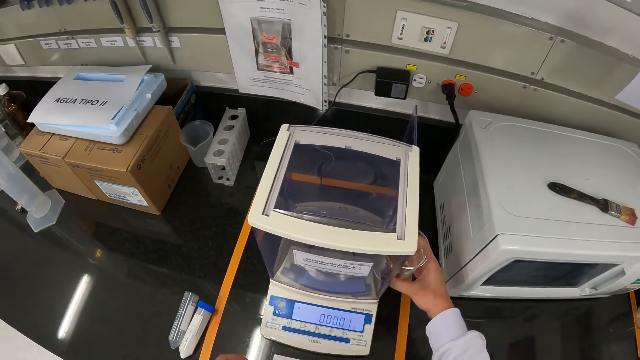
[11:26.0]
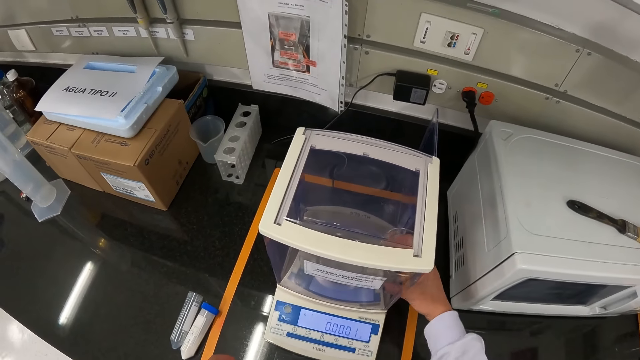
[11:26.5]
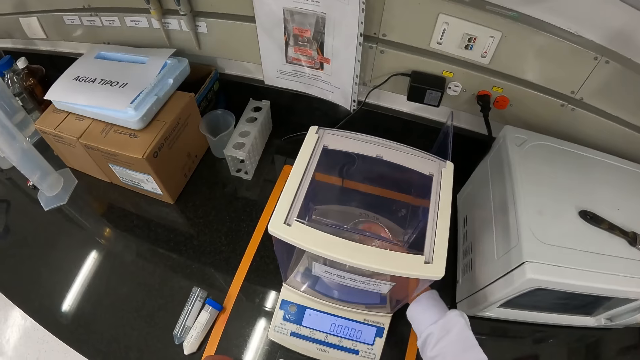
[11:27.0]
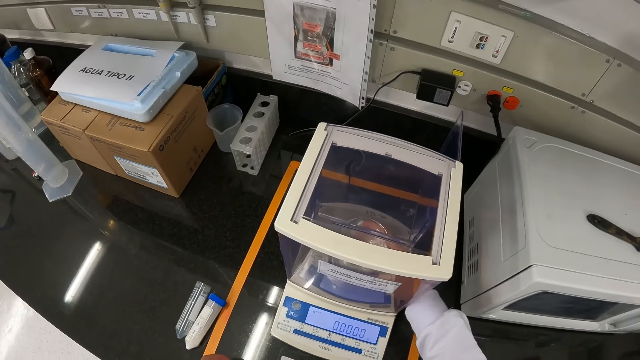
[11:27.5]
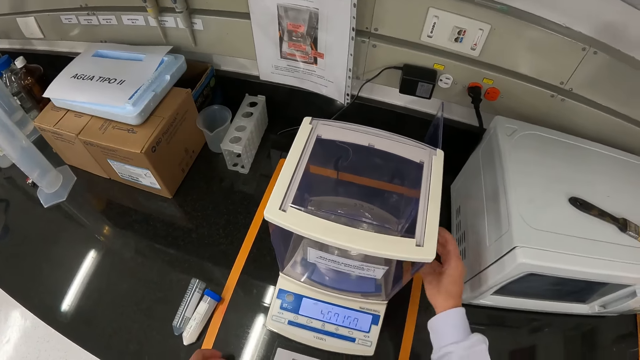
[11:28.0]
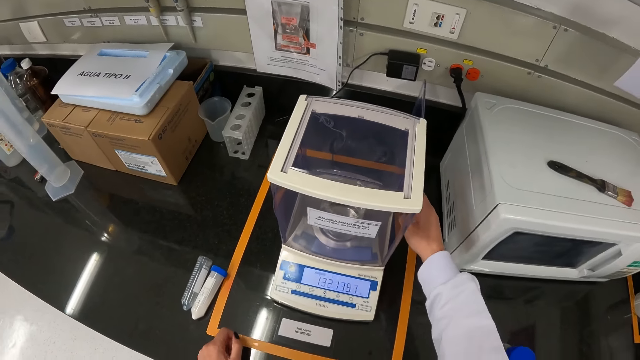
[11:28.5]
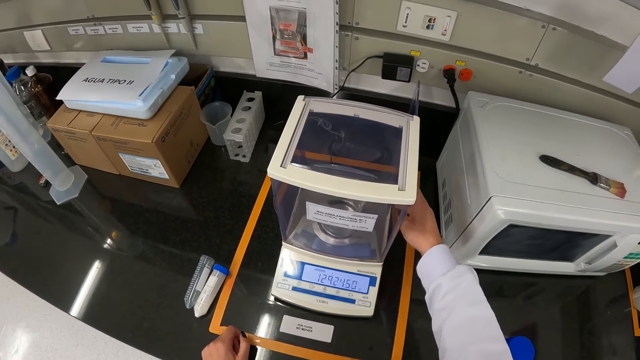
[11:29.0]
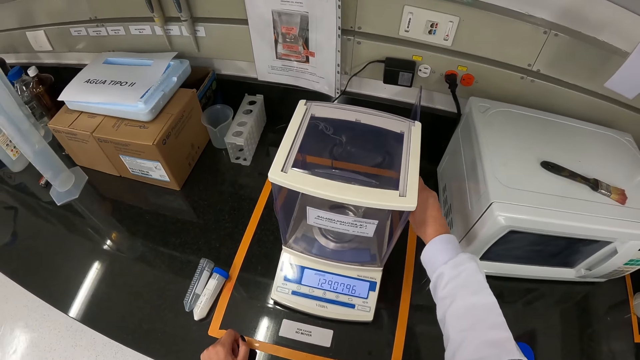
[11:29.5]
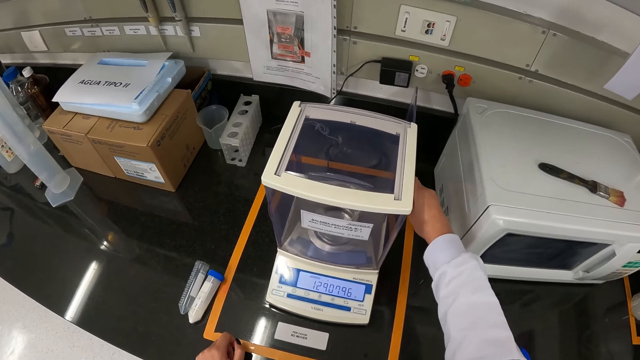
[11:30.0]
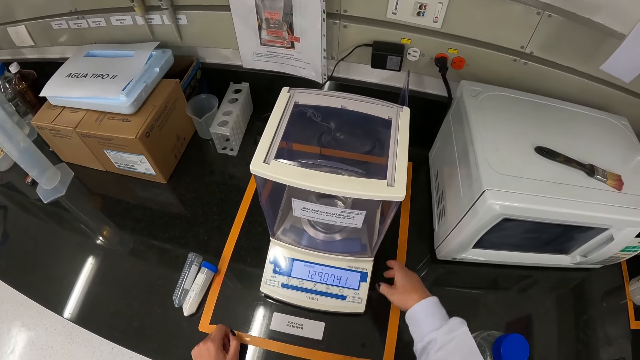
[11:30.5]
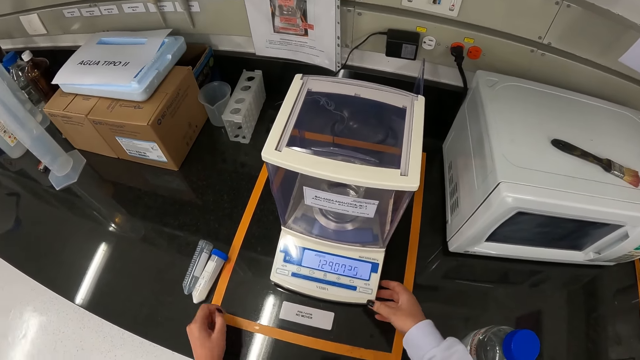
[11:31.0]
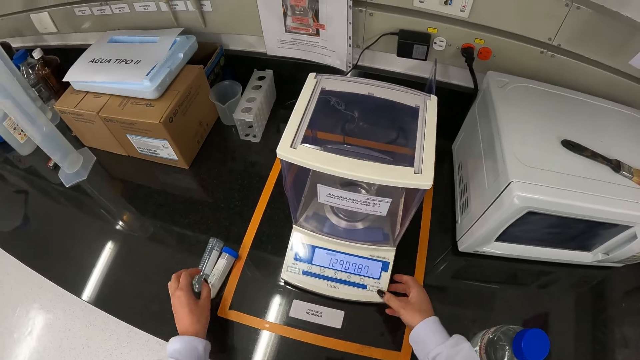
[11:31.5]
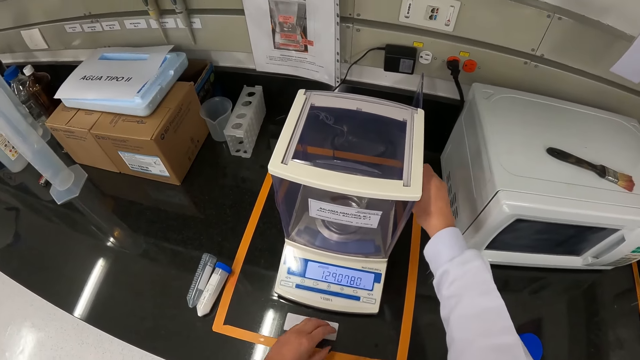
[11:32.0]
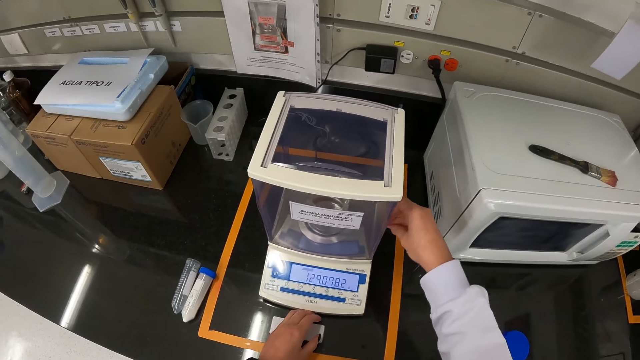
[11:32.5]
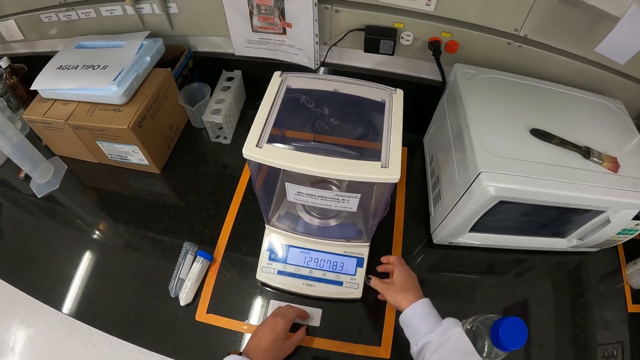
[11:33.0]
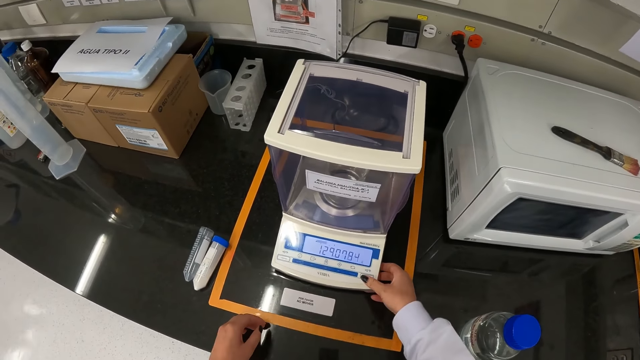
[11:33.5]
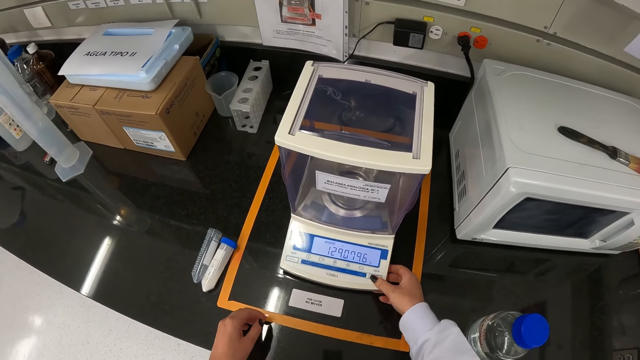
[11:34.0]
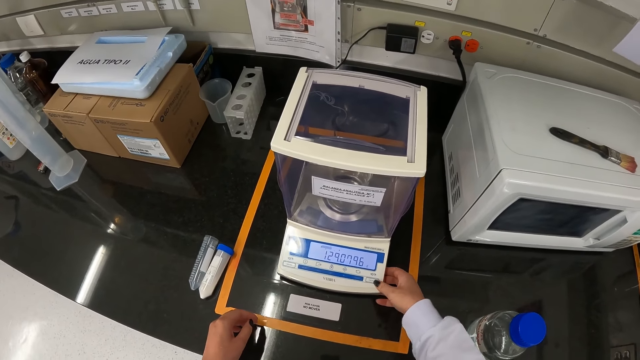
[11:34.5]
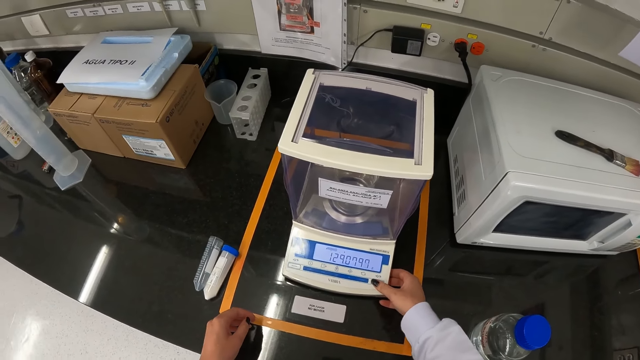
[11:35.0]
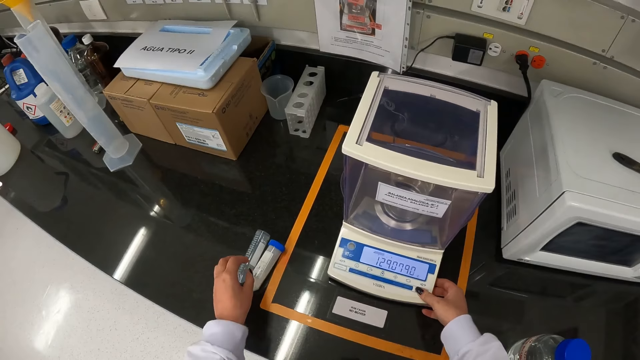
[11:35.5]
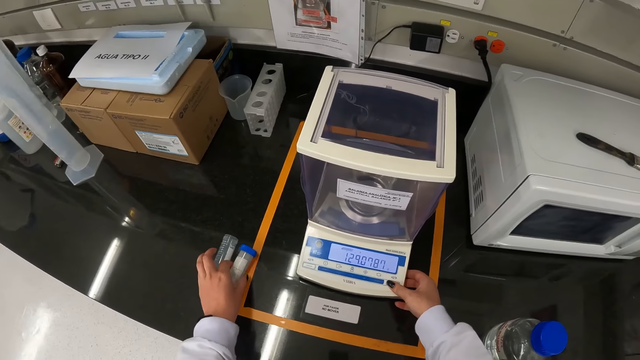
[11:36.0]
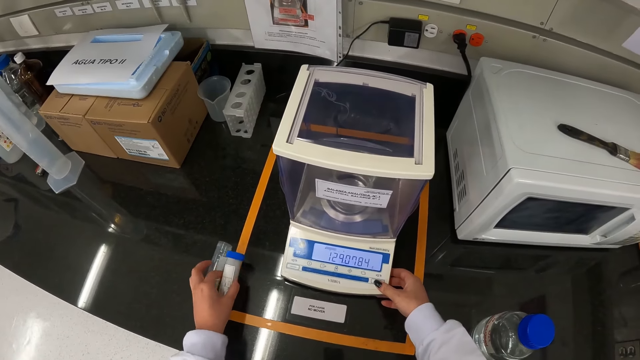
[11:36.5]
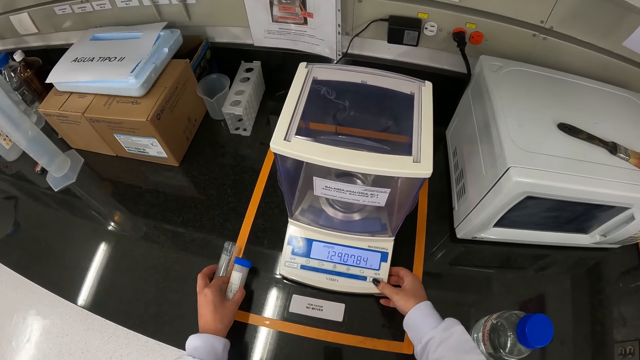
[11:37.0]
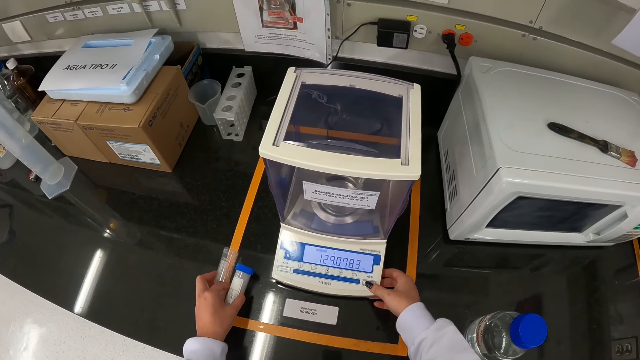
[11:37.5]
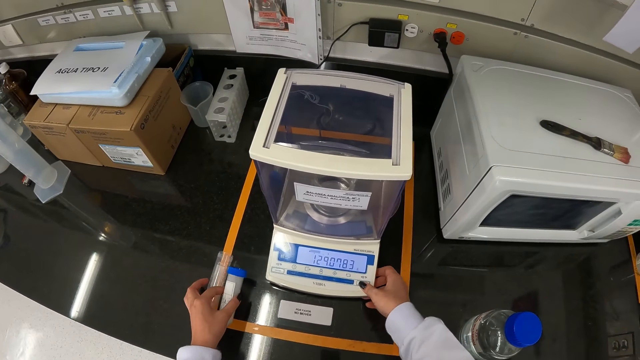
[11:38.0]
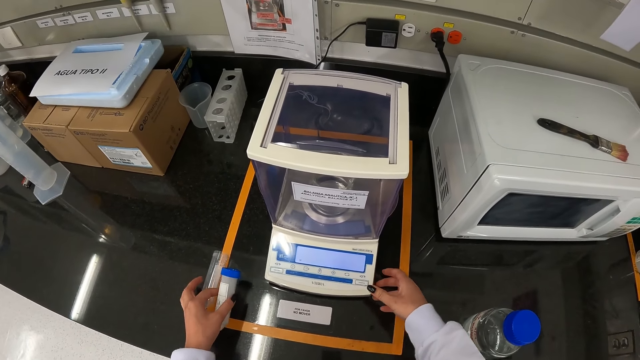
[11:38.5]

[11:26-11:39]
The camera wearer places the beaker in her right hand on the balance pan in the analytical balance on the table. She closes the analytical balance door on the analytical balance on the table with her right hand. She operates the analytical balance on the table with her right hand. She presses a button. She picks the centrifuge tube from the table with her left hand. She holds a syringe.

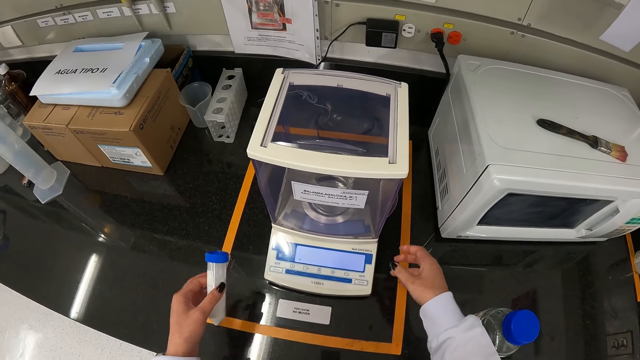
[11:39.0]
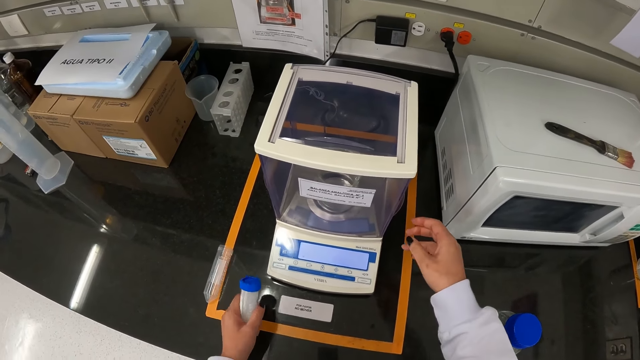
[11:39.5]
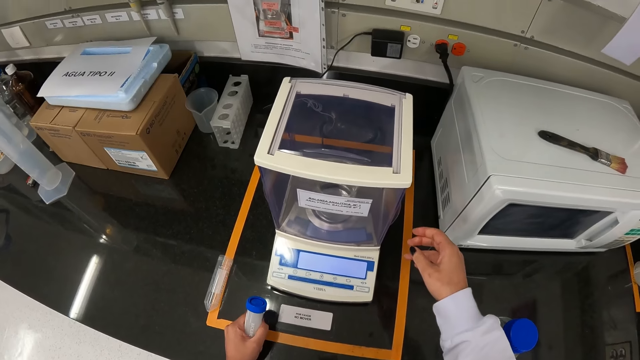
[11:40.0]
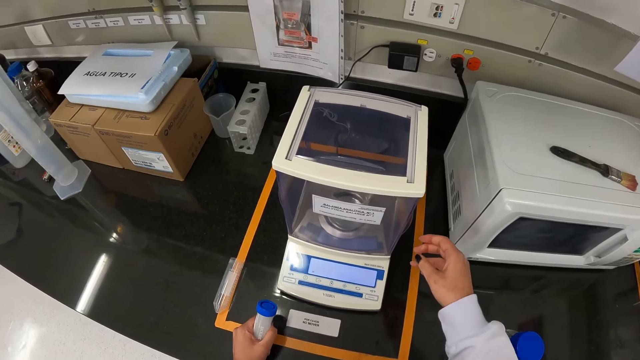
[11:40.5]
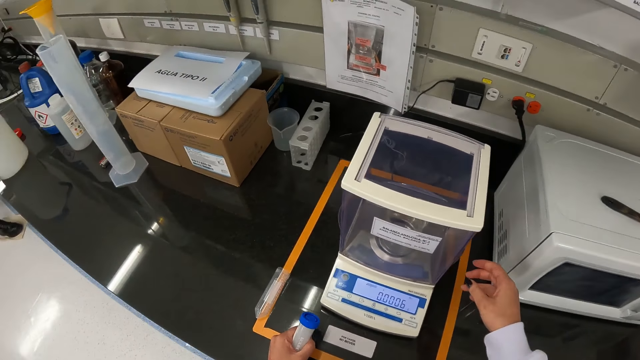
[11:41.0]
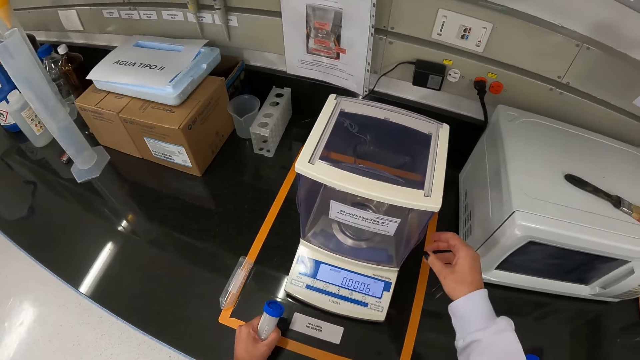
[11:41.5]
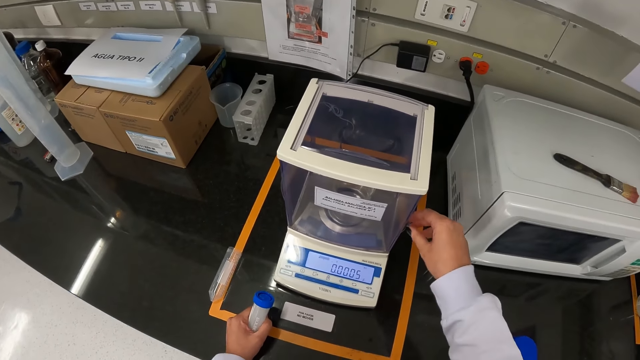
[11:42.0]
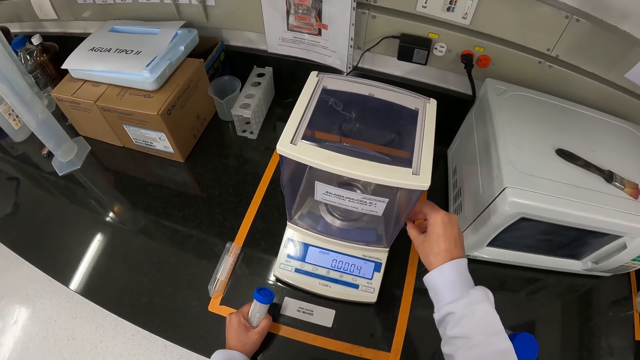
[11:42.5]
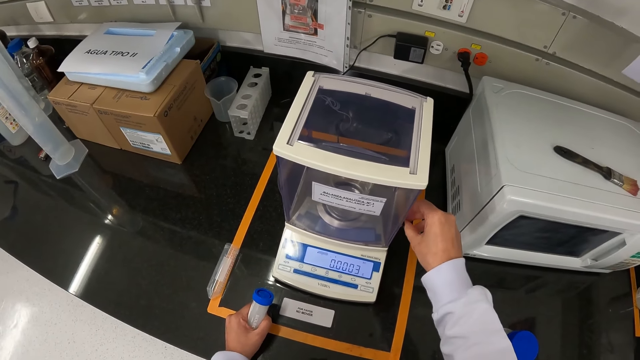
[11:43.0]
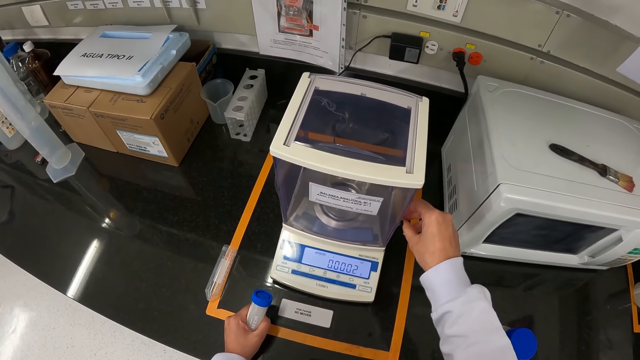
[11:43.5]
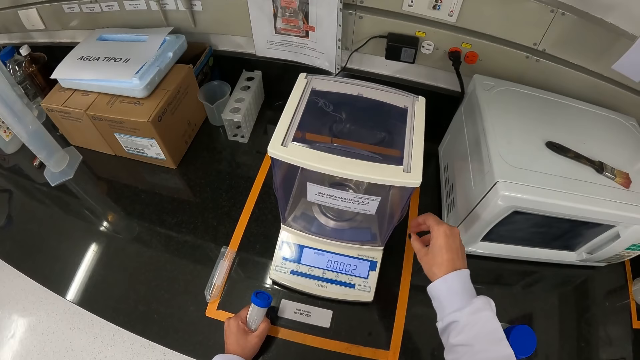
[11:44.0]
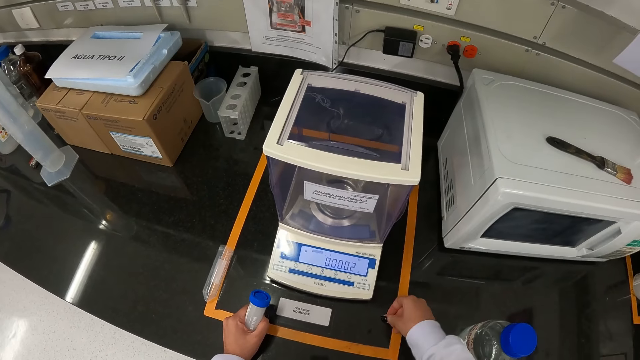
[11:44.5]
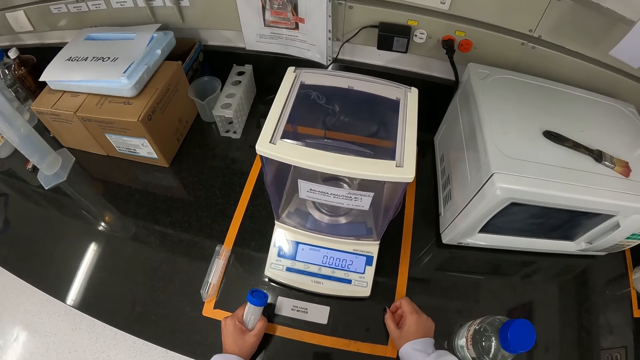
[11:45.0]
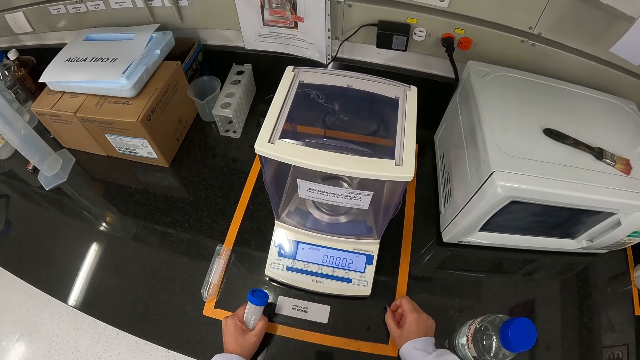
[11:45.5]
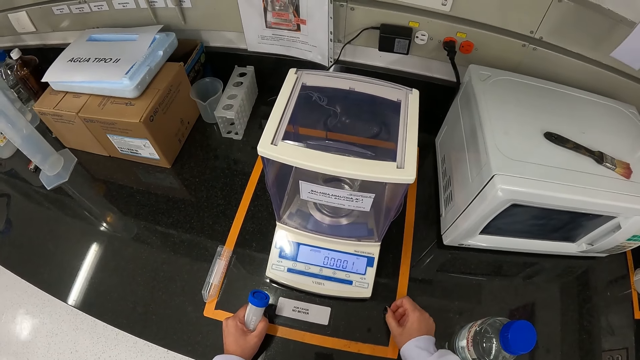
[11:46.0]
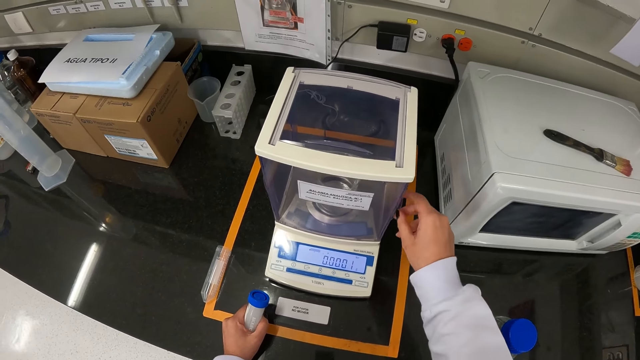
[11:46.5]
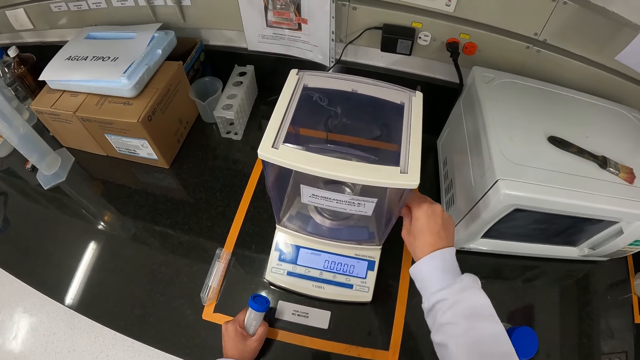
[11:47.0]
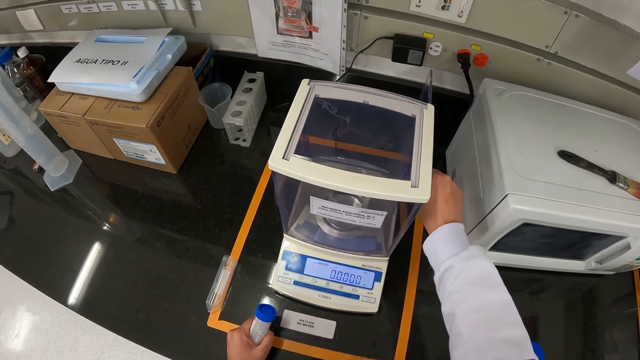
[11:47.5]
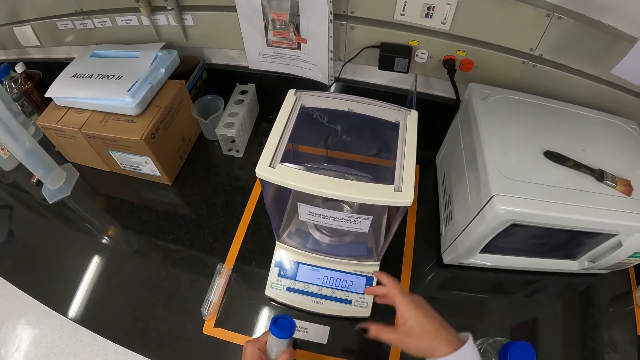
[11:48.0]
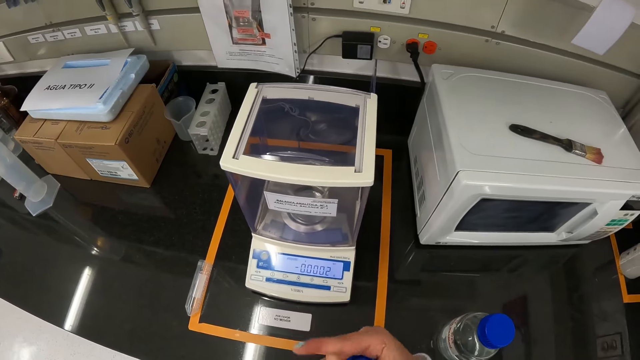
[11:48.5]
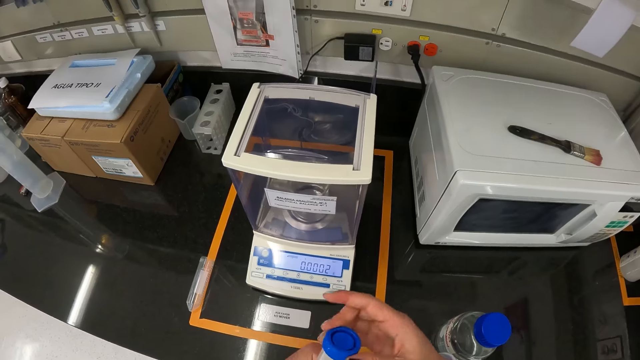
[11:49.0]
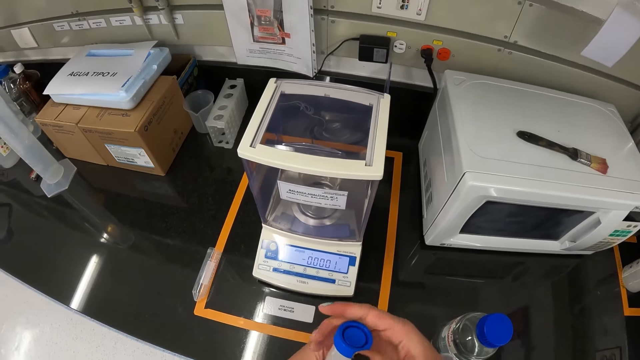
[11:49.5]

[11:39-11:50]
The camera wearer picks a cylinder. She opens the analytical balance door on the analytical balance on the table with her right hand. She opens the centrifuge tube in her left hand with her right hand.
